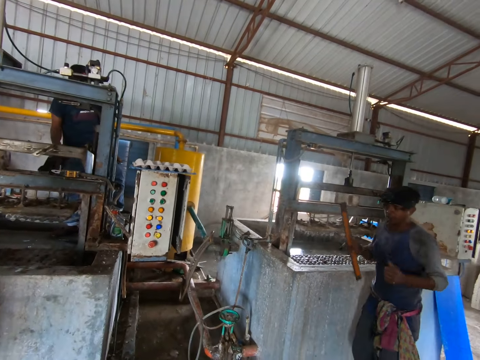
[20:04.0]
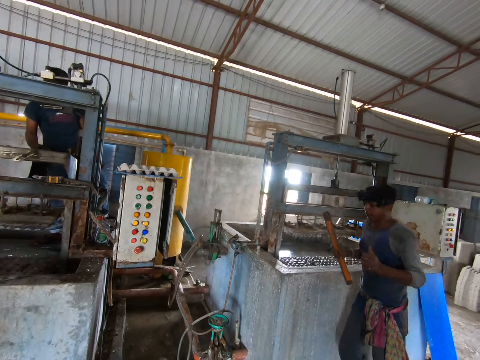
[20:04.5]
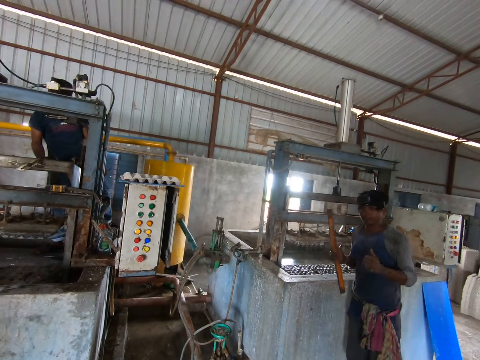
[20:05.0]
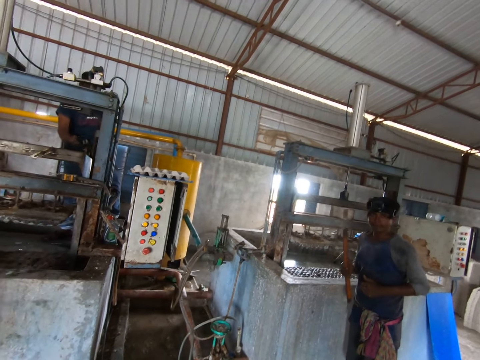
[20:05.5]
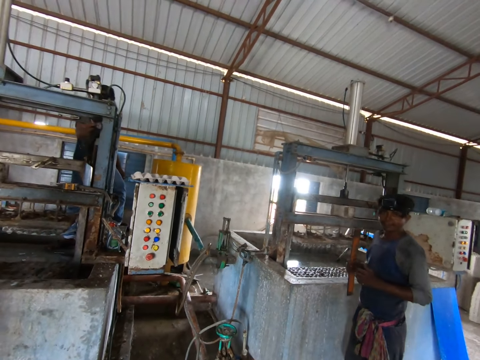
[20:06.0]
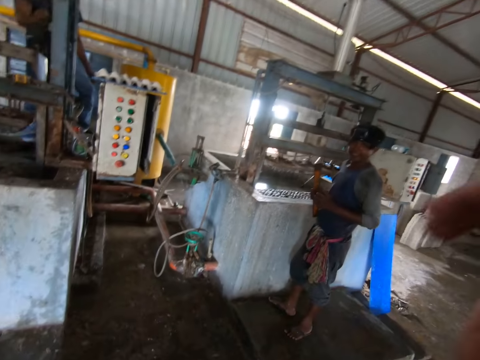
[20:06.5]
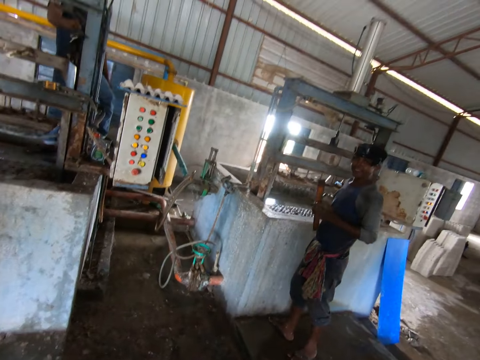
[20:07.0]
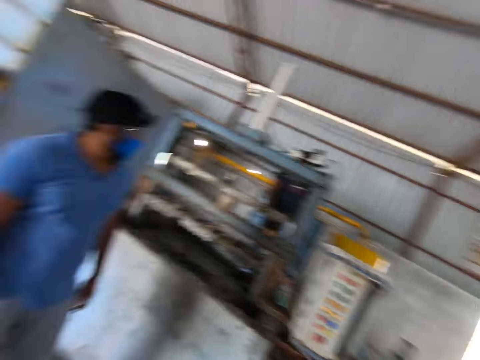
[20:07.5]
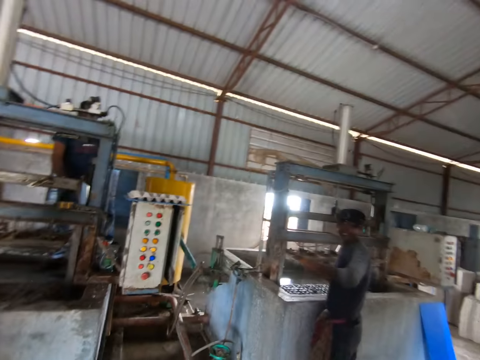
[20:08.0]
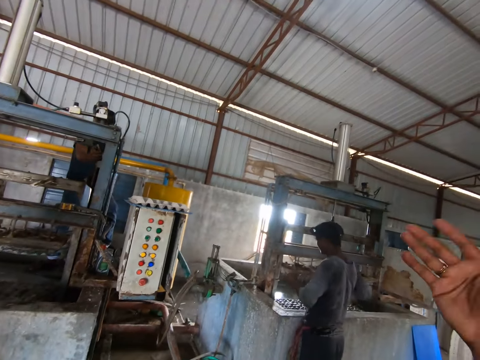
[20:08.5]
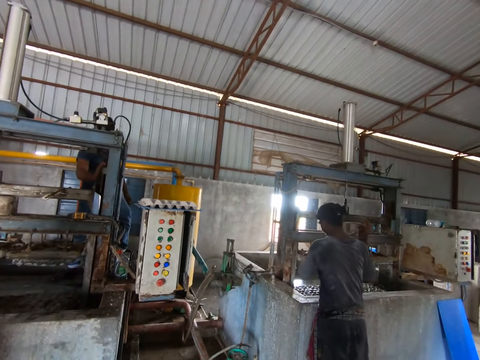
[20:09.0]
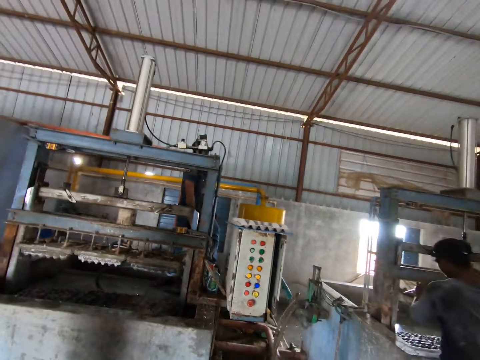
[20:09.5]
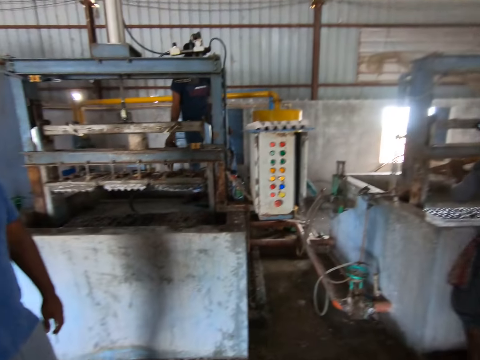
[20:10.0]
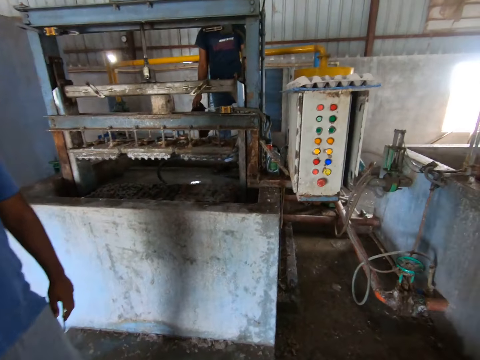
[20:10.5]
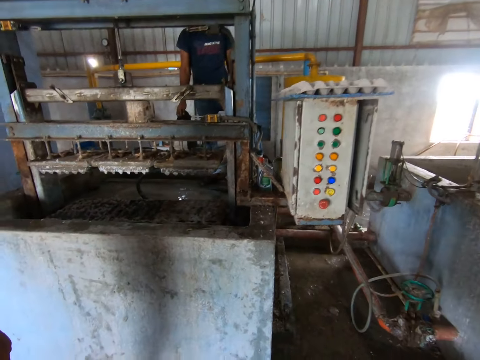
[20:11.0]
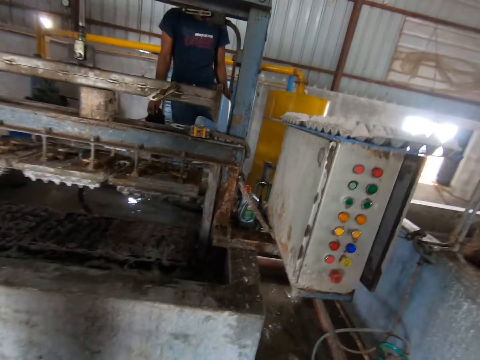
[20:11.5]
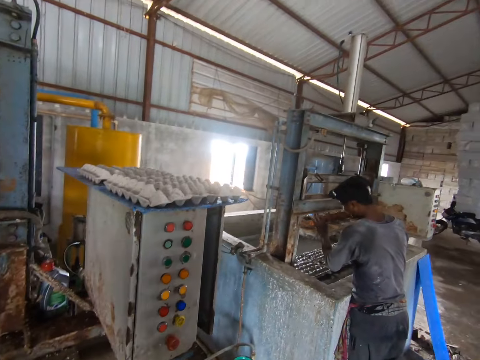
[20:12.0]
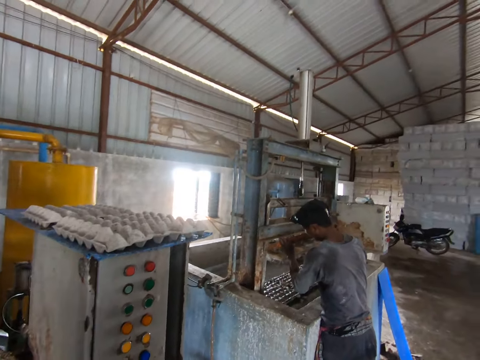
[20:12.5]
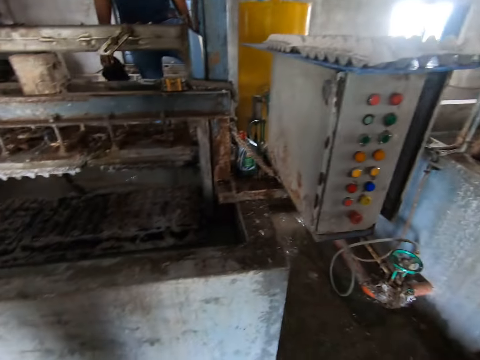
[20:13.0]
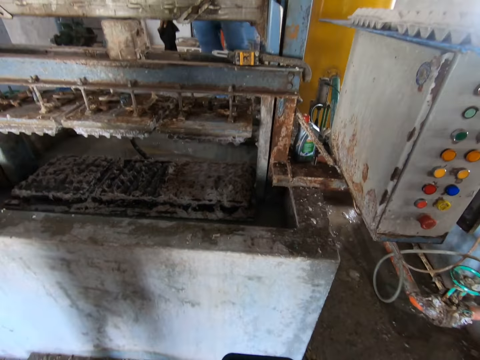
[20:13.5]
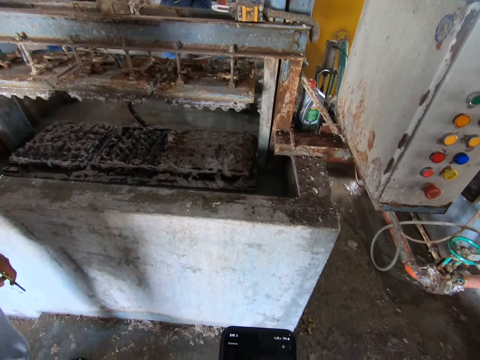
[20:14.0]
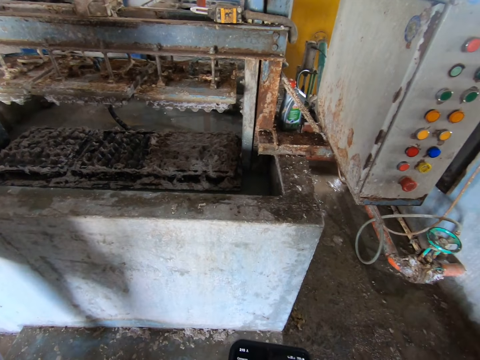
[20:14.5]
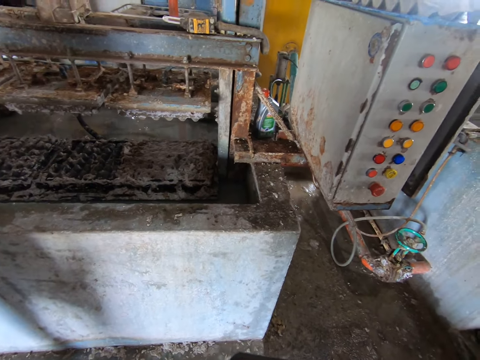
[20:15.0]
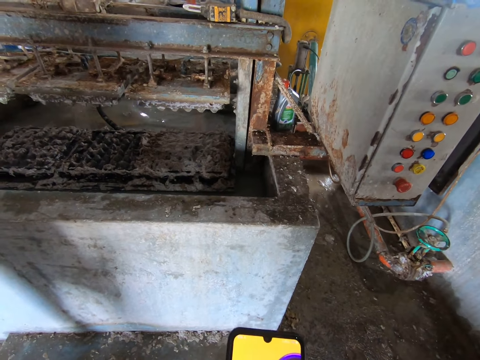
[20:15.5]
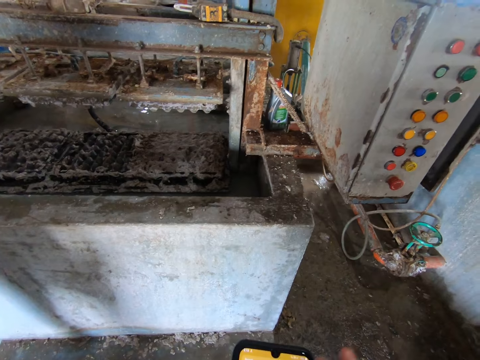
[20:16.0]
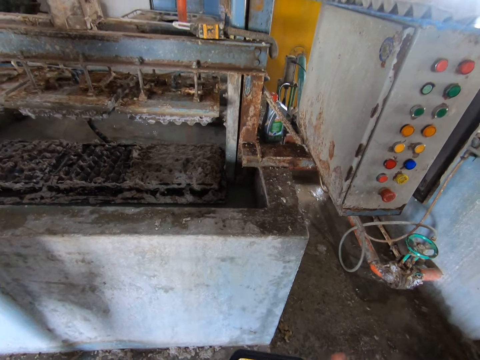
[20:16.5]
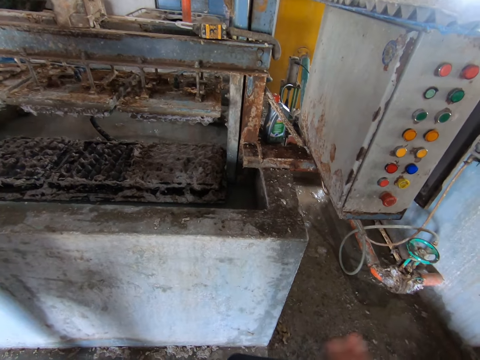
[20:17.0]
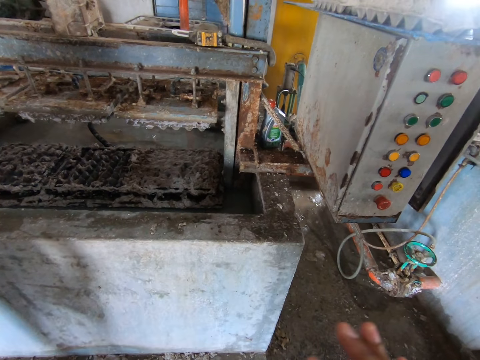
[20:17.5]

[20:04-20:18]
The camera wearer converses with a person. He moves his right hand. He uses a mobile phone.

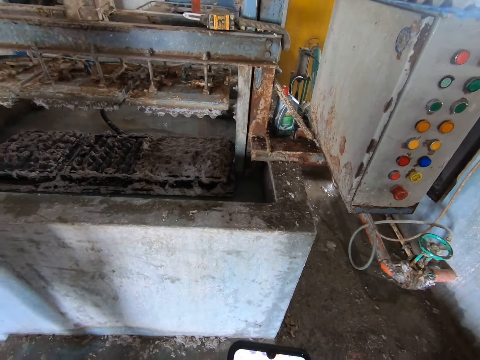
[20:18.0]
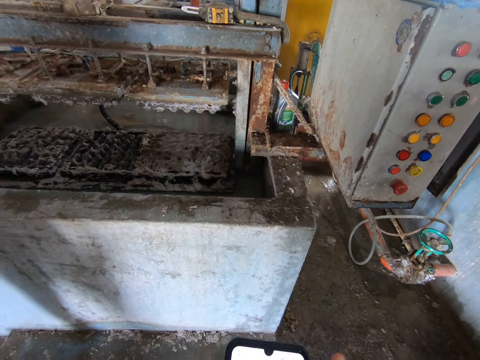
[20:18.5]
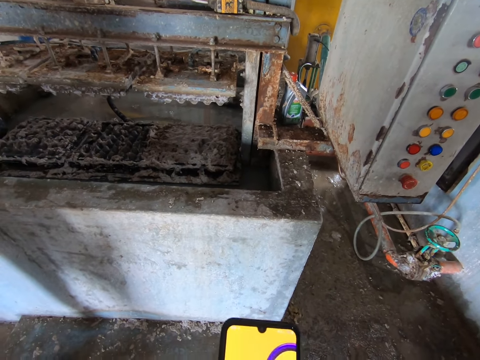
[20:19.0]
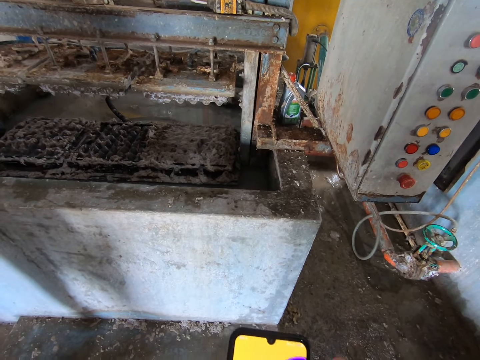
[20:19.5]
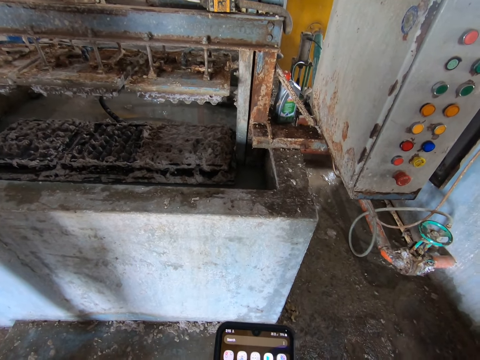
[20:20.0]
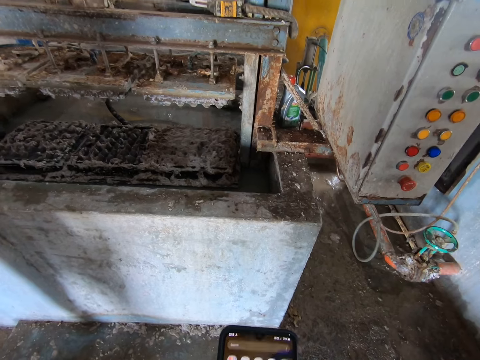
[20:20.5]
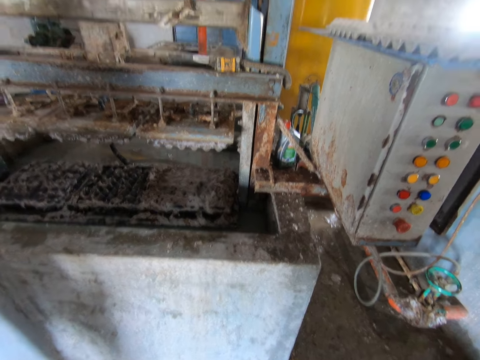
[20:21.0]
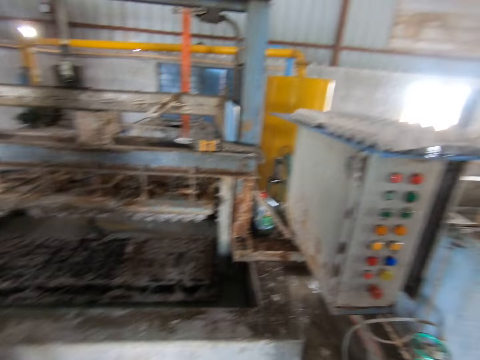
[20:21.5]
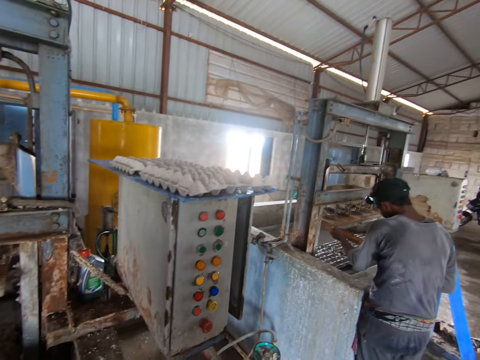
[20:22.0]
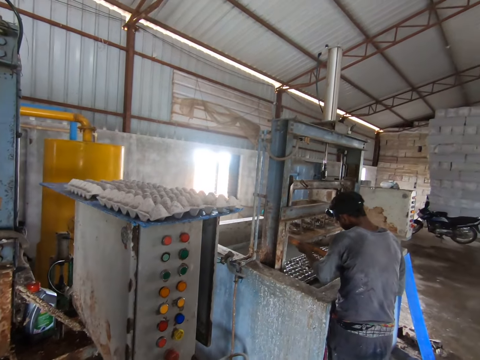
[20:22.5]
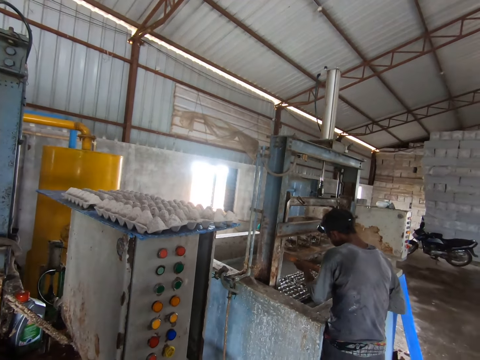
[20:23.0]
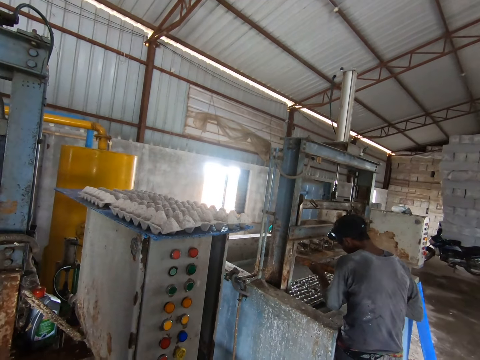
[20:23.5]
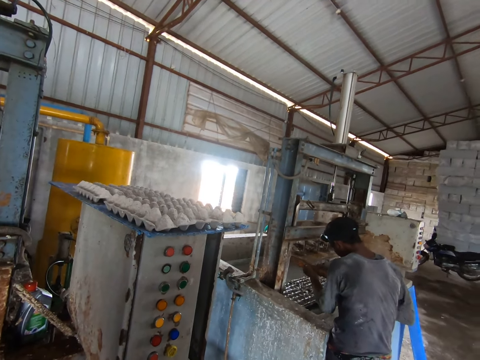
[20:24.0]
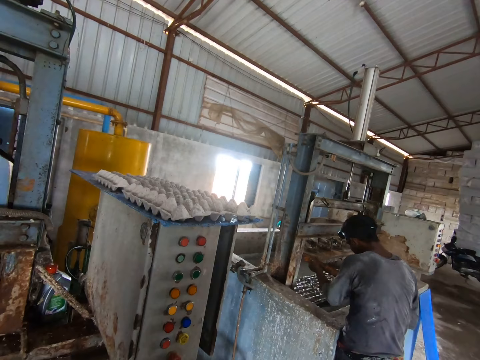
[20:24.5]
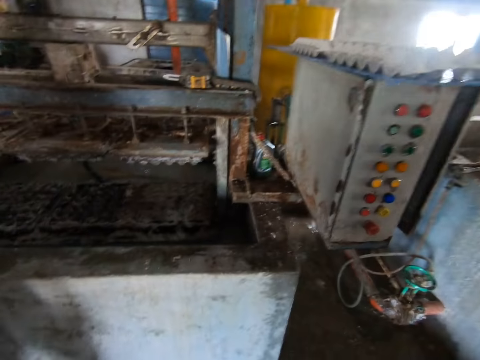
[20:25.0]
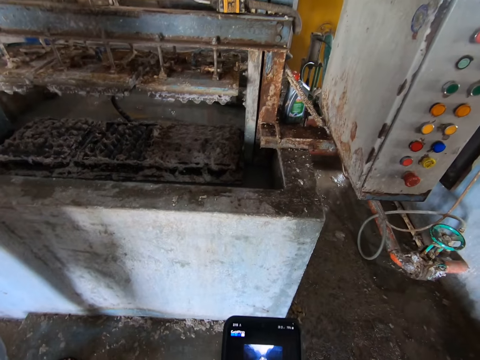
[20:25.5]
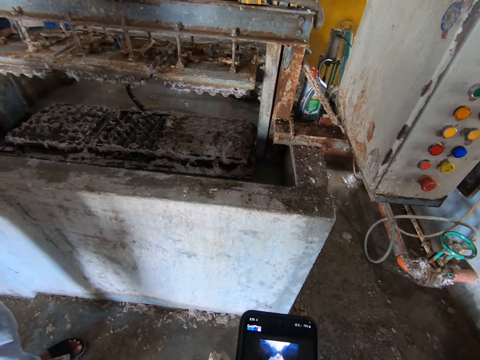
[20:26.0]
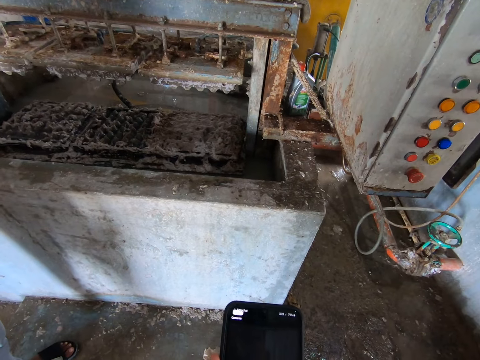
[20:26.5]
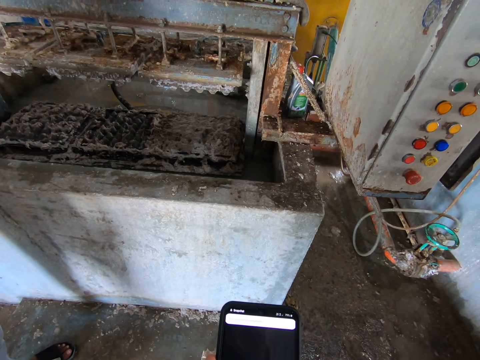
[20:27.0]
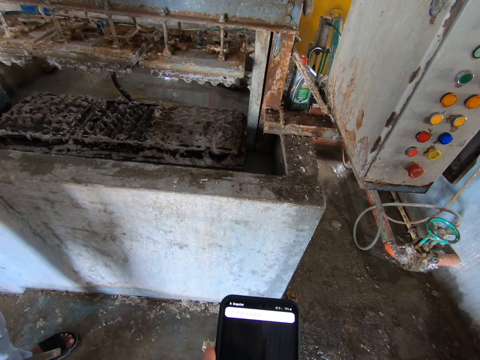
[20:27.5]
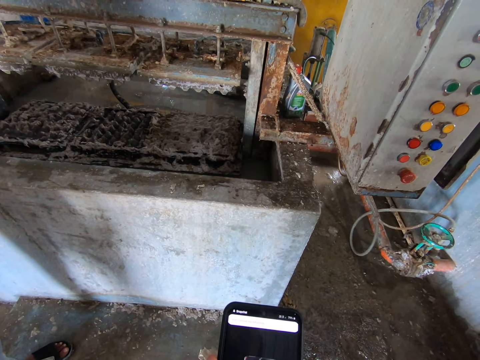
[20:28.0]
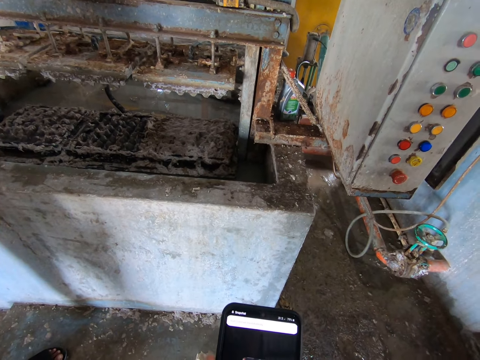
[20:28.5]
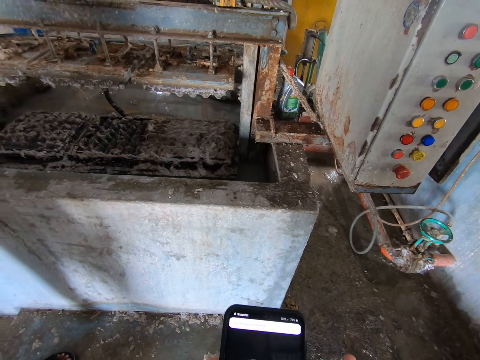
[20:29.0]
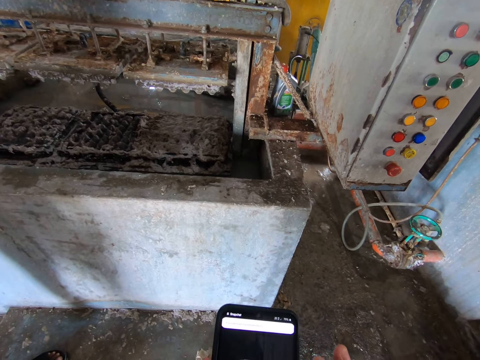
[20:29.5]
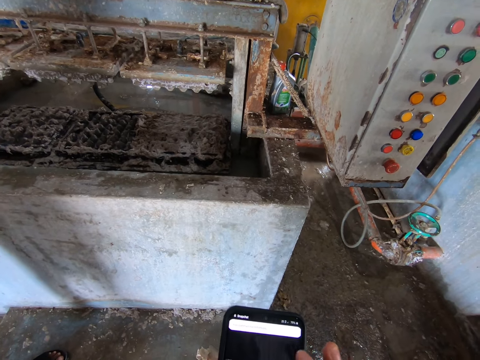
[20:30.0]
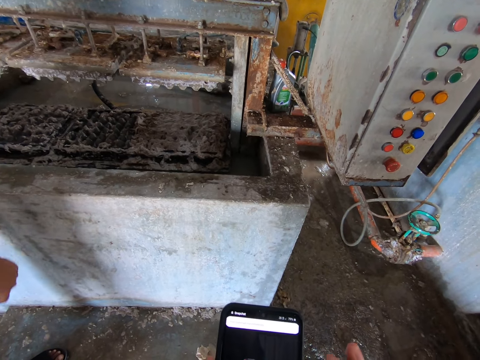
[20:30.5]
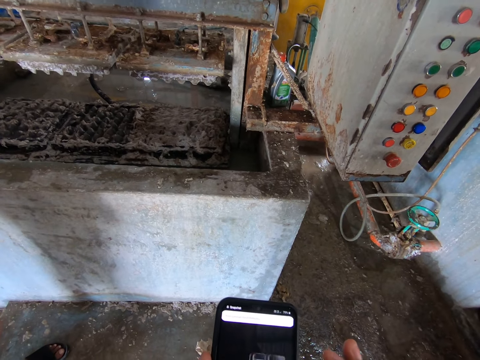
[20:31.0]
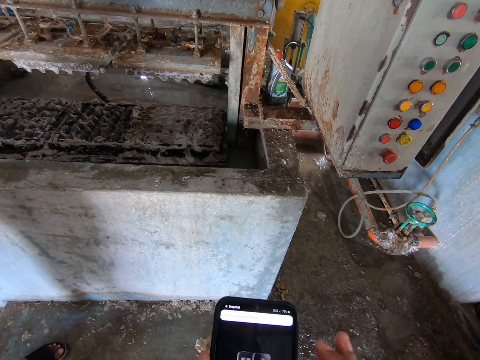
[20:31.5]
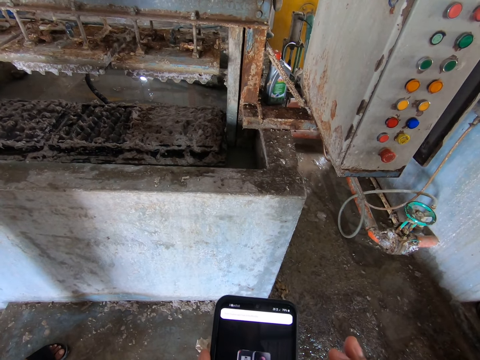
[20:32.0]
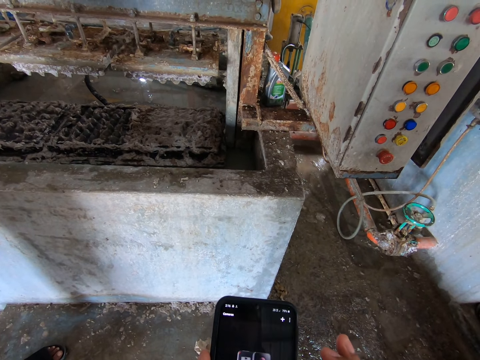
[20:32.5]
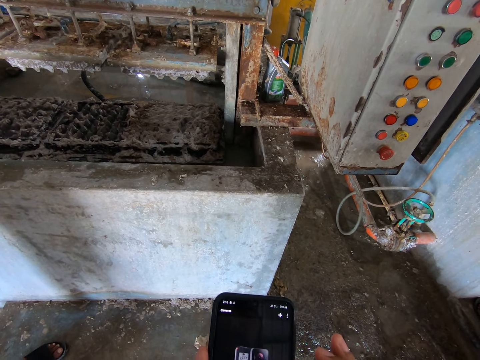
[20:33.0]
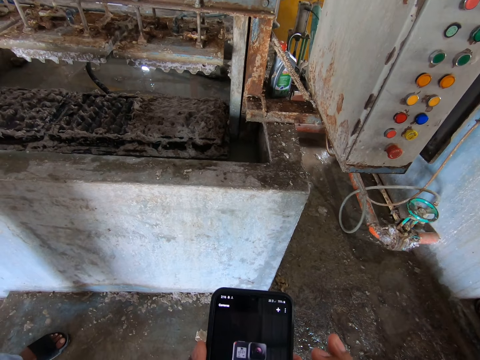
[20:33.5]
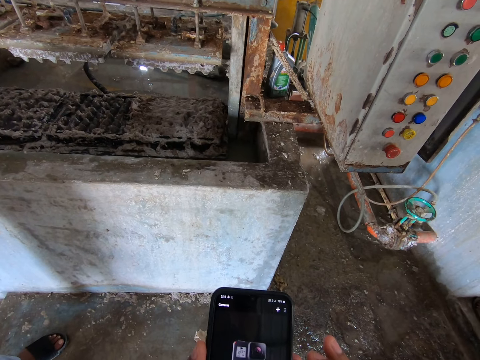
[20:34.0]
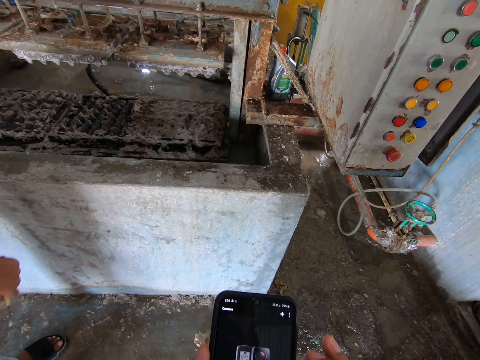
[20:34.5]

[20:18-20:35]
The camera wearer operates the phone. They look around the room. They operate the phone.
